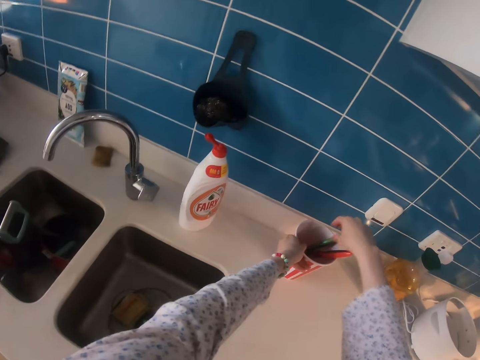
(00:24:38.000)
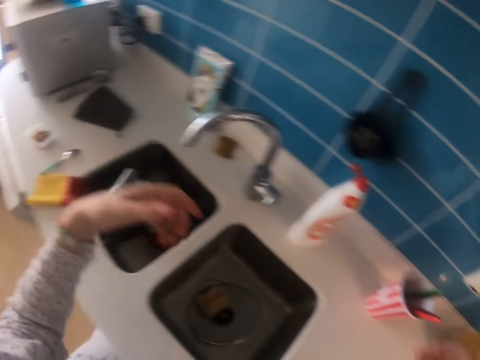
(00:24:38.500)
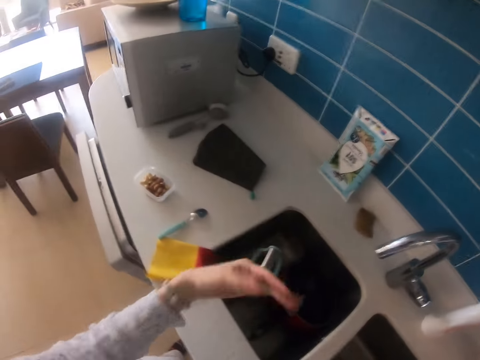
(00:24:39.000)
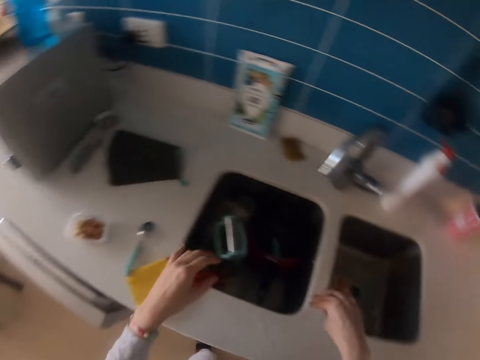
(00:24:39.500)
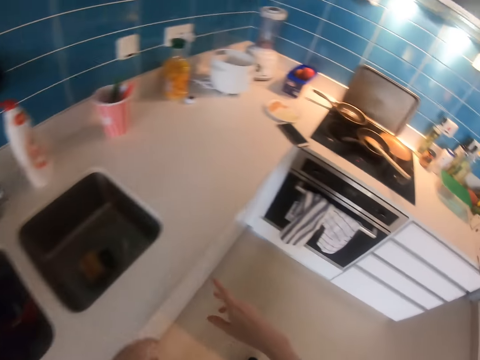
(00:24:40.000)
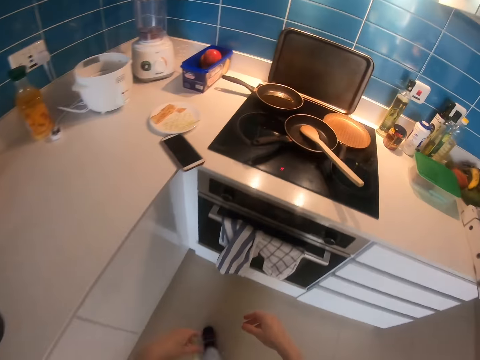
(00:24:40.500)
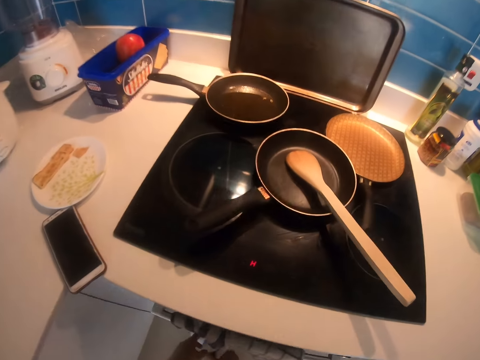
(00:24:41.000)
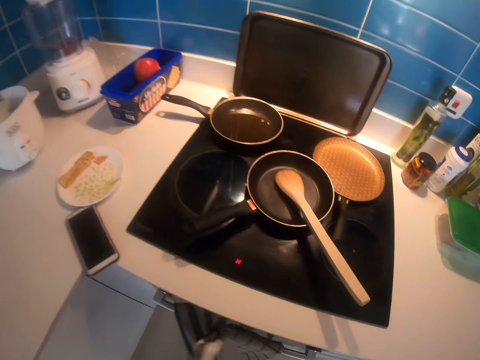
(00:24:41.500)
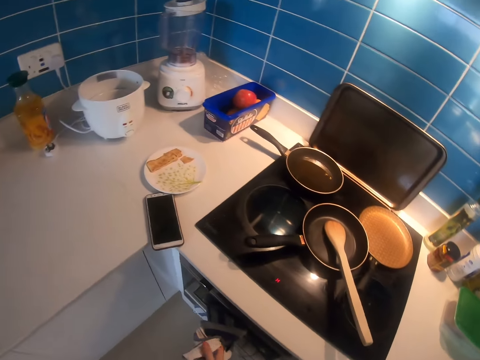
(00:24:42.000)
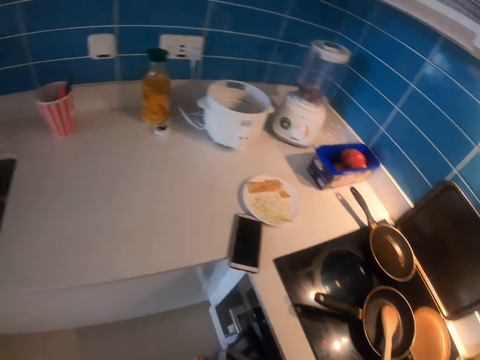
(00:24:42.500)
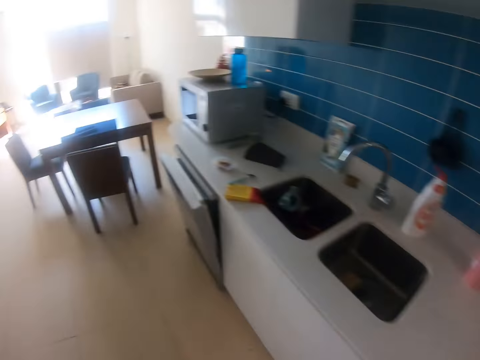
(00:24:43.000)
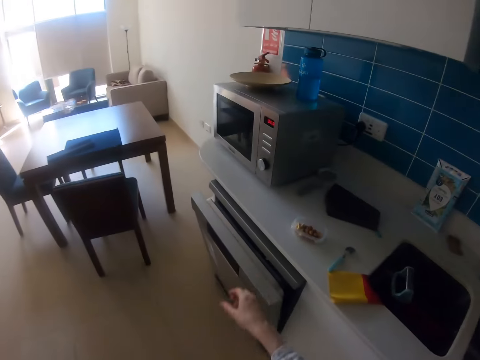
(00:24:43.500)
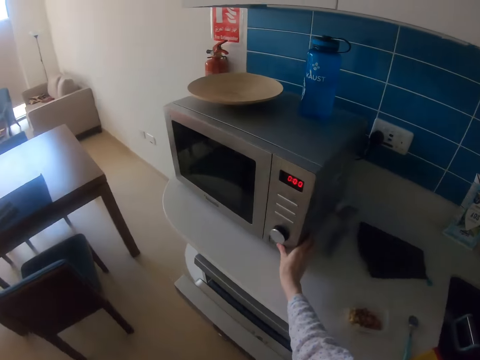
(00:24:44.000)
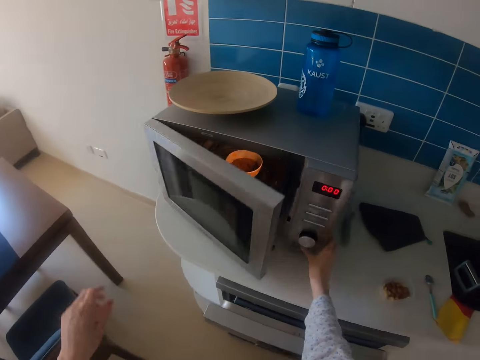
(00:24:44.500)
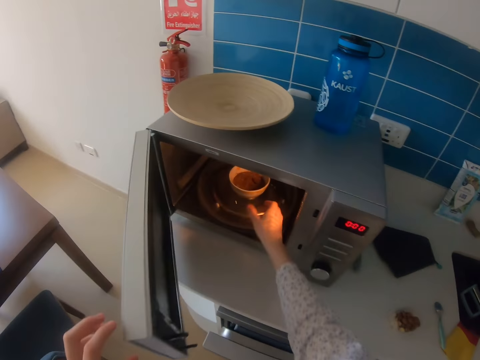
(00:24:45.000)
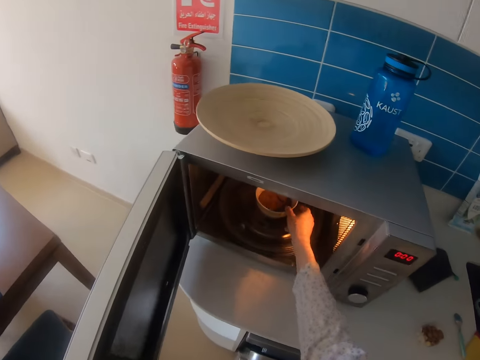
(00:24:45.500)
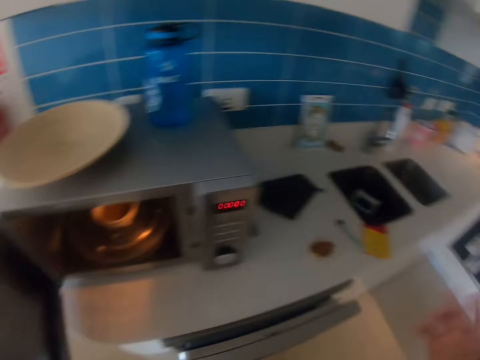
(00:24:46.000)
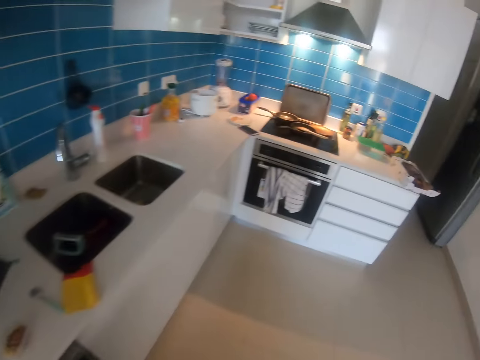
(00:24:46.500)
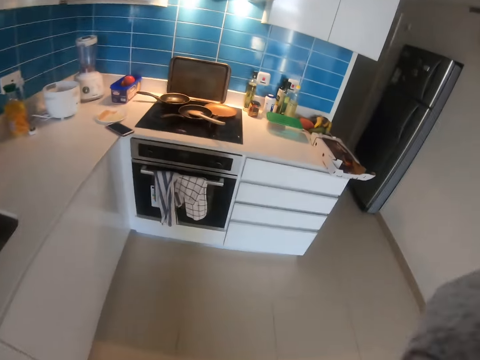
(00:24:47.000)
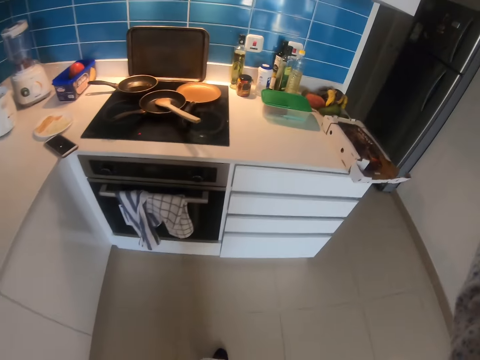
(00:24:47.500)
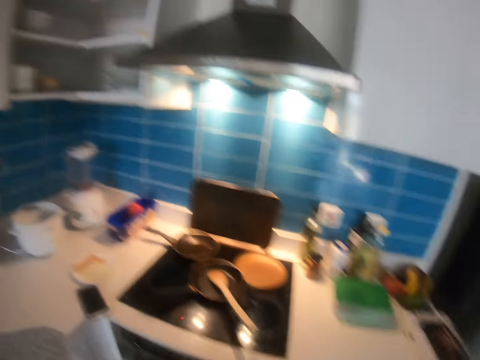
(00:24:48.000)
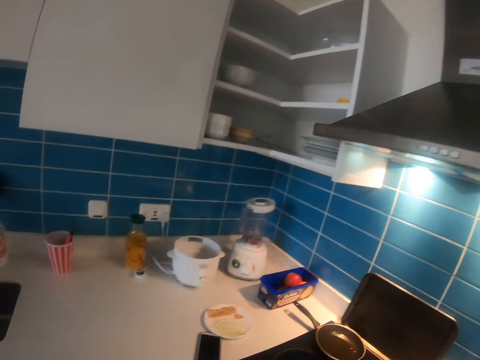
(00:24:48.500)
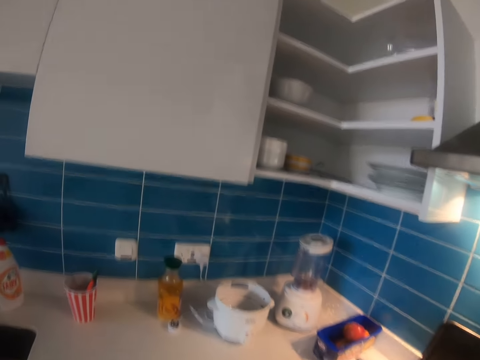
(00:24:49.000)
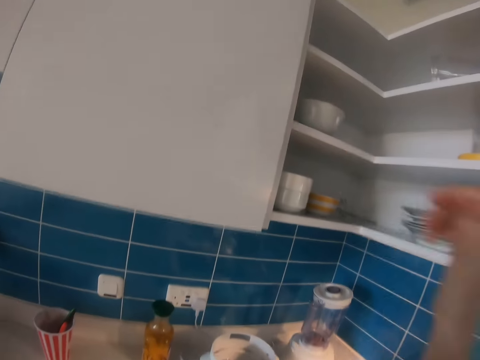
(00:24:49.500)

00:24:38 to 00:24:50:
The camera wearer puts knives in the tin. She puts the tin on the countertop. She swirls her hands. She walks in the kitchen. She wipes her hands with a towel. She walks in the kitchen. She opens the microwave. She touches the bowl. She adjusts the camera. She walks around.

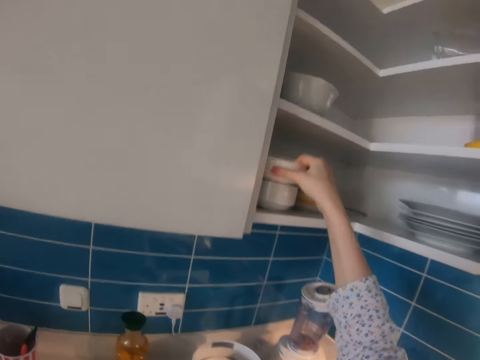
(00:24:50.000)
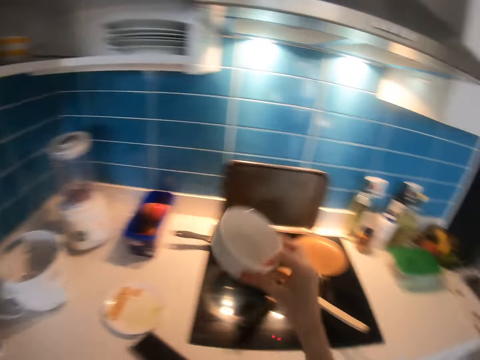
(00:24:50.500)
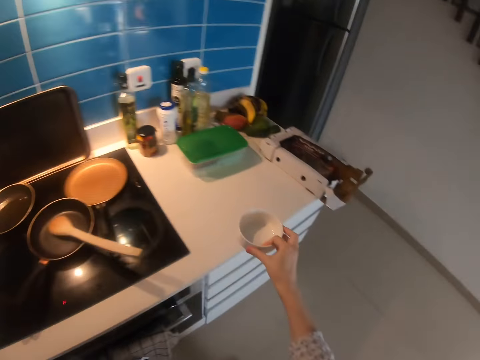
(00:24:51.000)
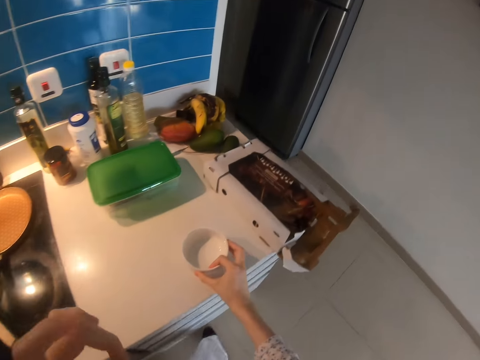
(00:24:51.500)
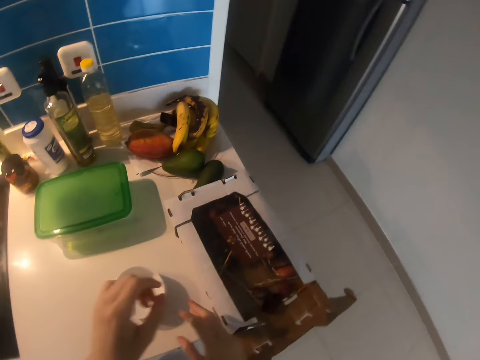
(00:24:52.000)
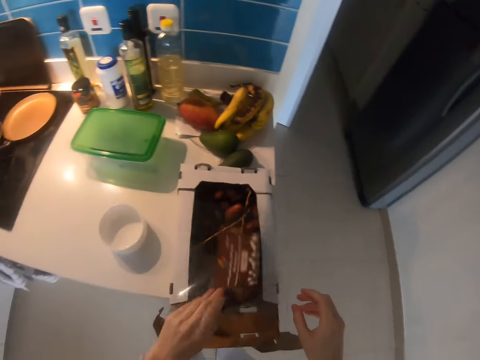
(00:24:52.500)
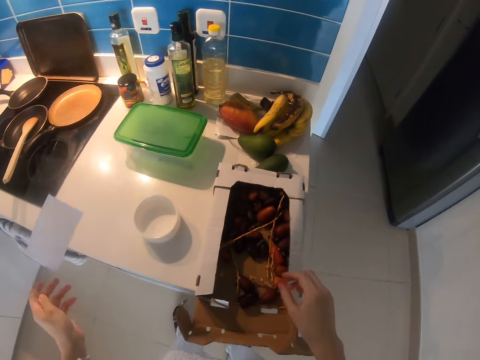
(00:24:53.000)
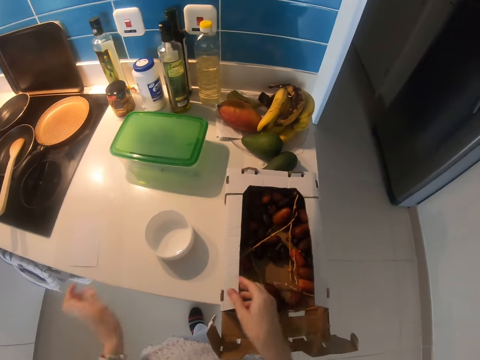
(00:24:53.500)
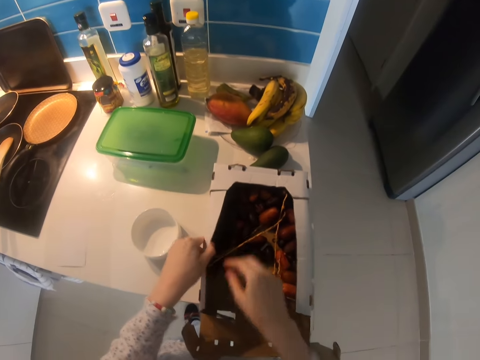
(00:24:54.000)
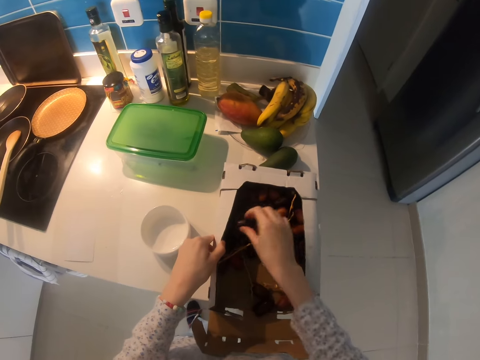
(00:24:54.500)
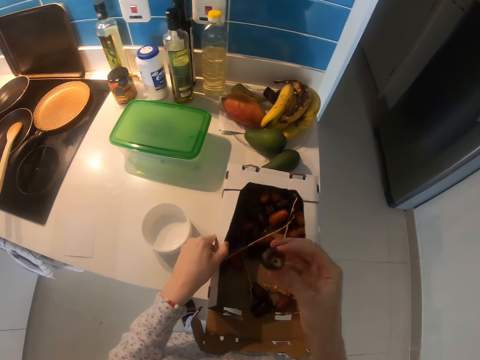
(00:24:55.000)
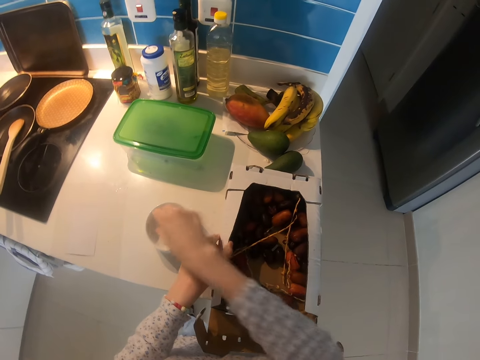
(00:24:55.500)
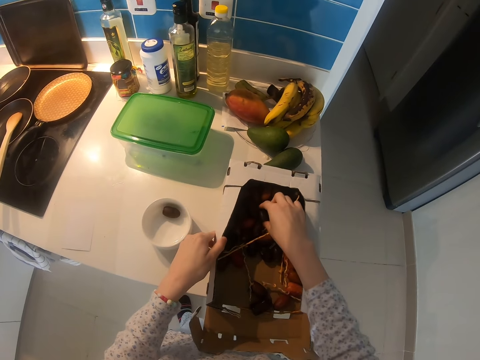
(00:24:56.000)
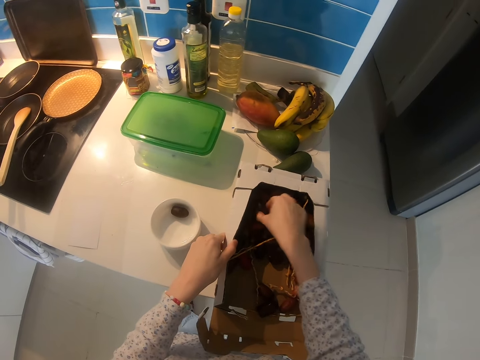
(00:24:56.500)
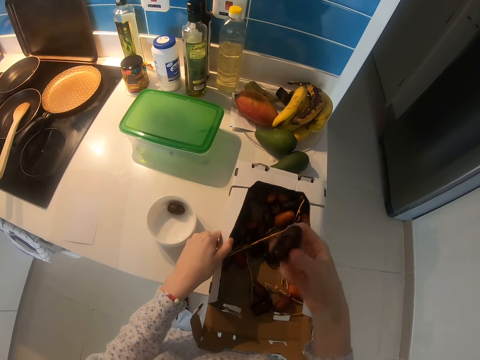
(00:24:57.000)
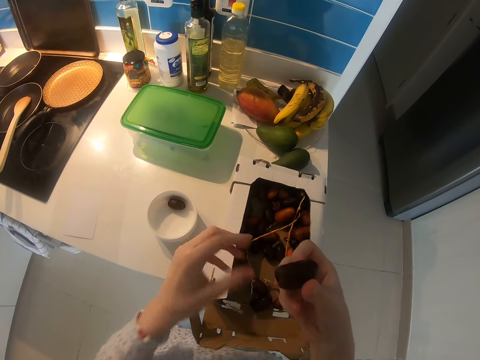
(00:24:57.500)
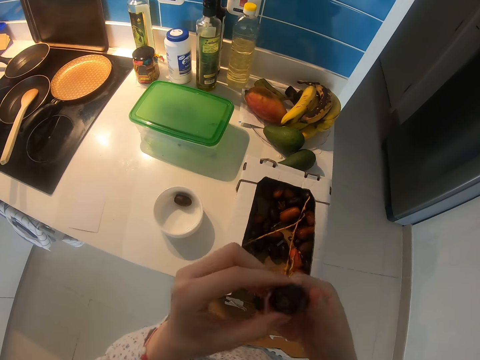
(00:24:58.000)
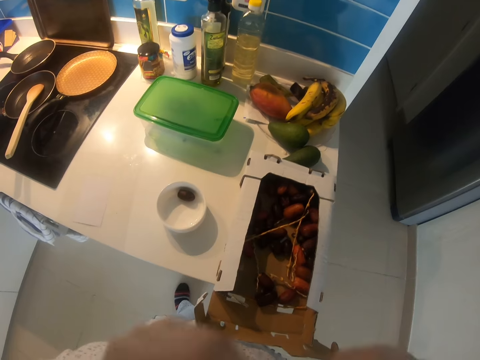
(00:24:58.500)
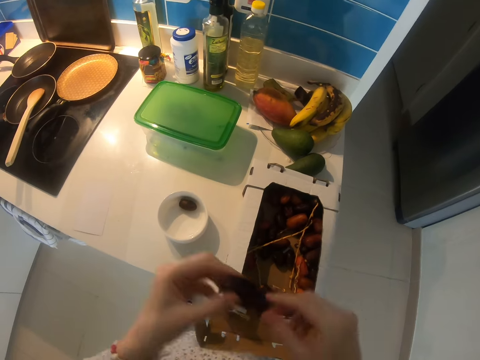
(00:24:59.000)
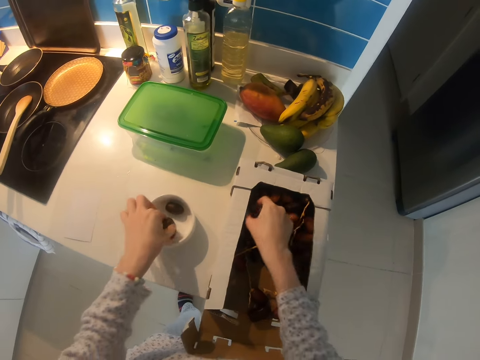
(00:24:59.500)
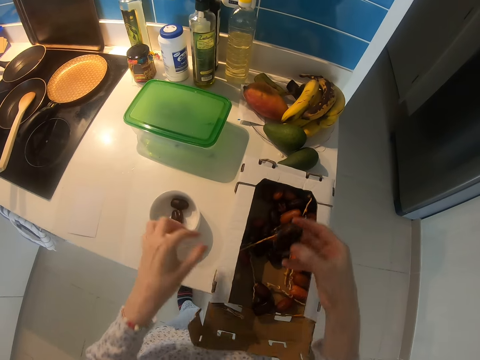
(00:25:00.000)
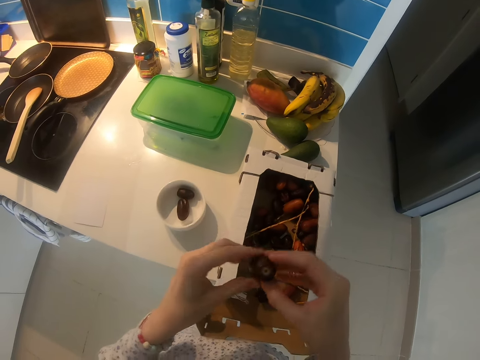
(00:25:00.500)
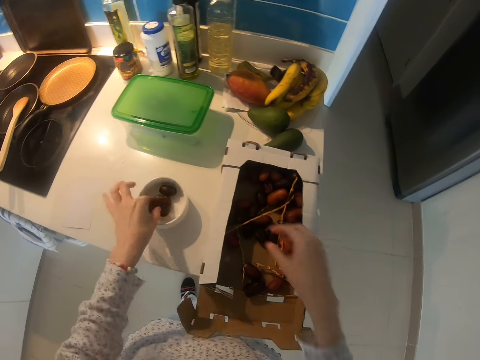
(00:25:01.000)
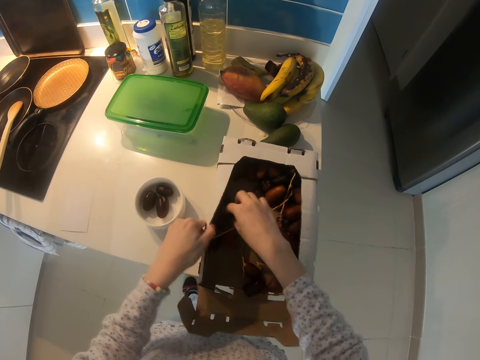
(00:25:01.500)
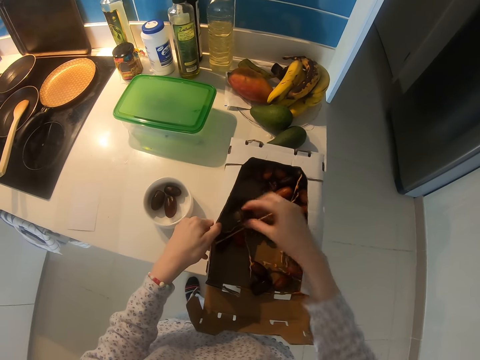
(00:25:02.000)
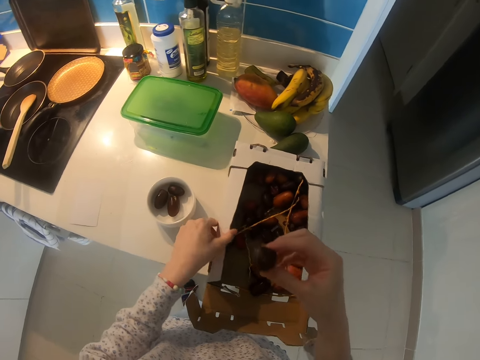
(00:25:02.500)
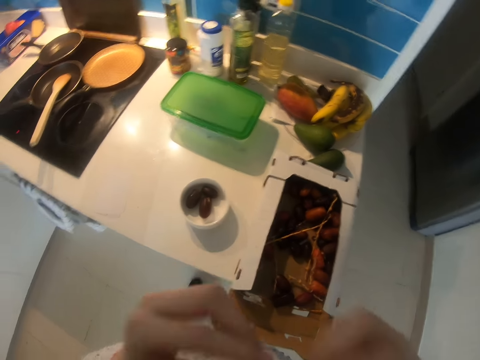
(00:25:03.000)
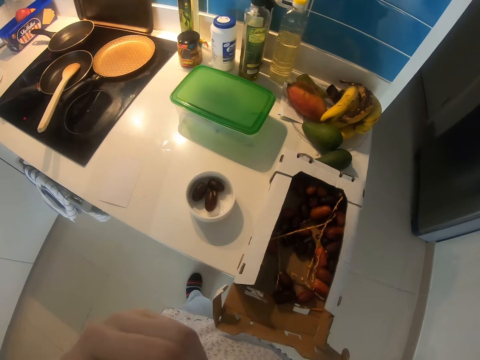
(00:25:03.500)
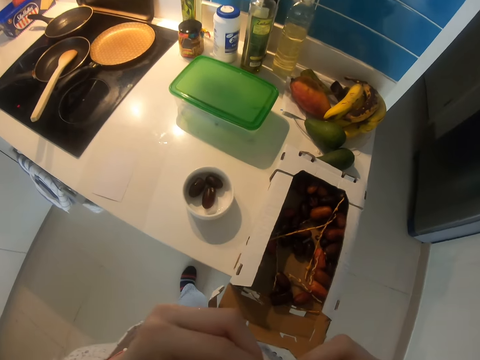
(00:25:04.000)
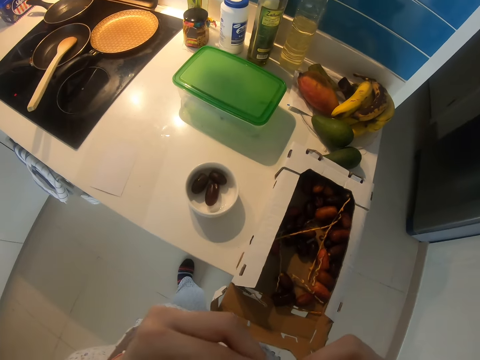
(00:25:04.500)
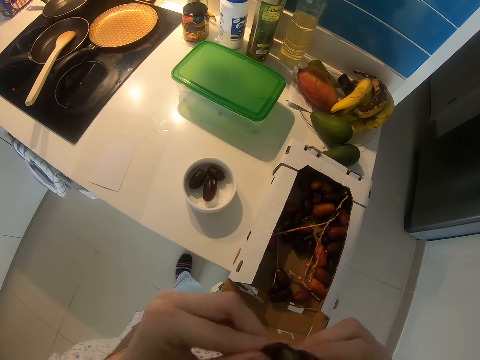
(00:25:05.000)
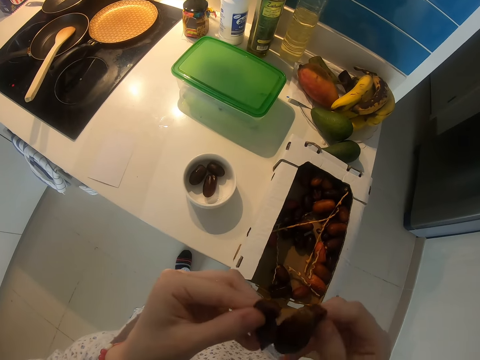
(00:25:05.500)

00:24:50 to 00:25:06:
The camera wearer takes a bowl. They put the bowl on the countertop. They take a PVC covering or paper. They drop the paper on the countertop. They move food from the box. They pick up a grape. They arrange food in the bowl. They put the grape in the bowl. They pick up a grape and eat the grape. They put a grape in the bowl. They pick up a grape. They put a grape in the bowl. They pick up a grape and bite the grape.
